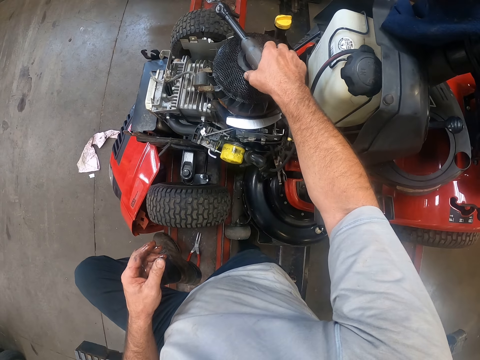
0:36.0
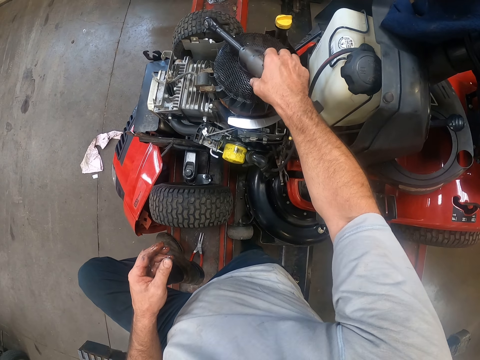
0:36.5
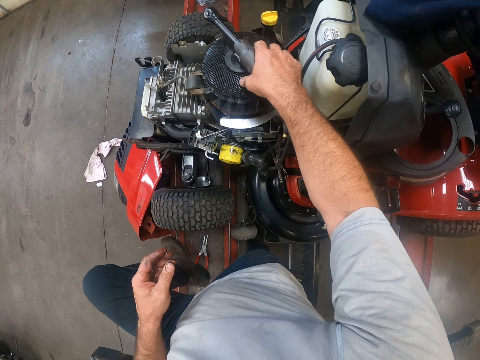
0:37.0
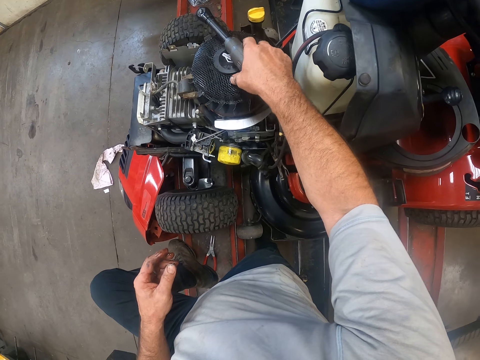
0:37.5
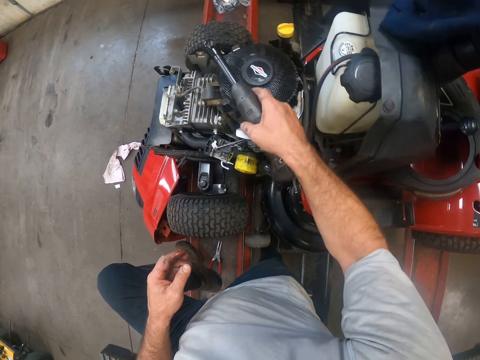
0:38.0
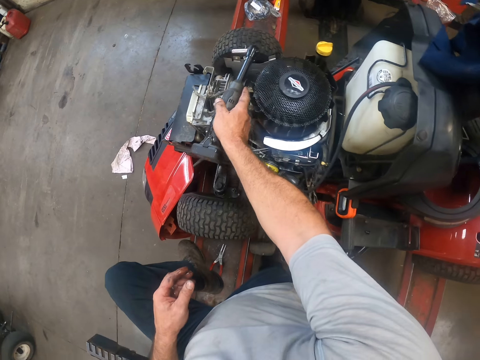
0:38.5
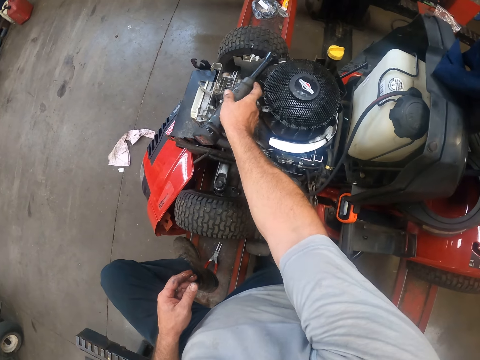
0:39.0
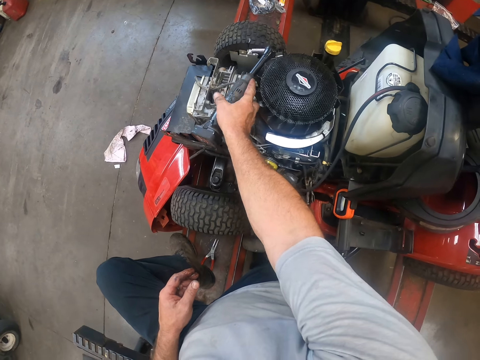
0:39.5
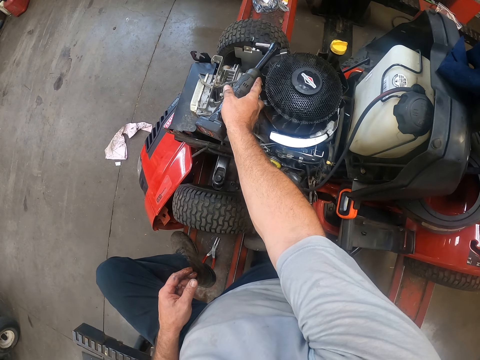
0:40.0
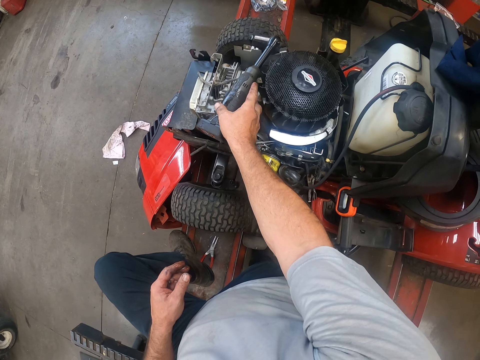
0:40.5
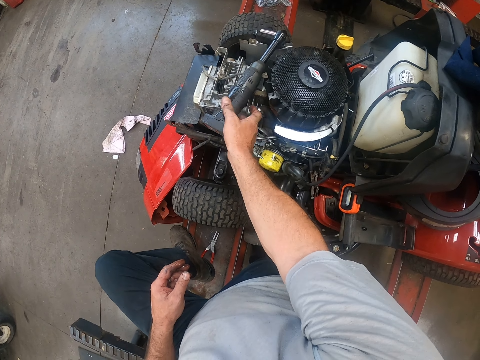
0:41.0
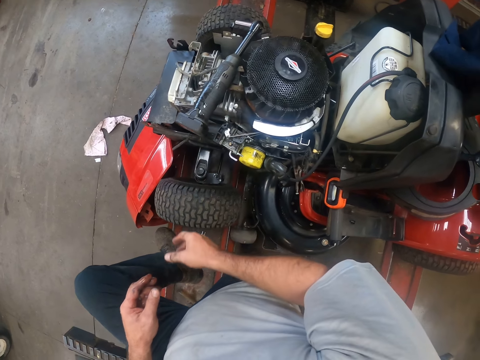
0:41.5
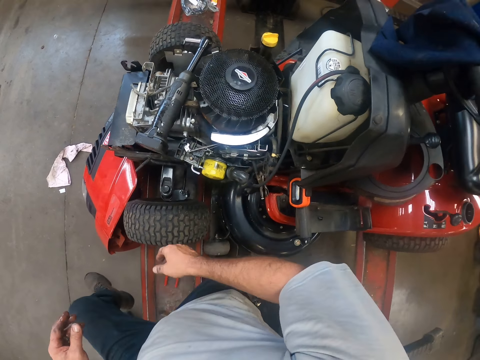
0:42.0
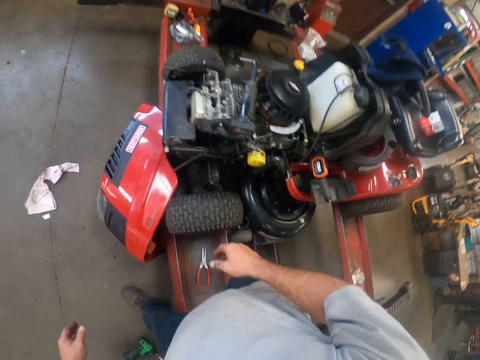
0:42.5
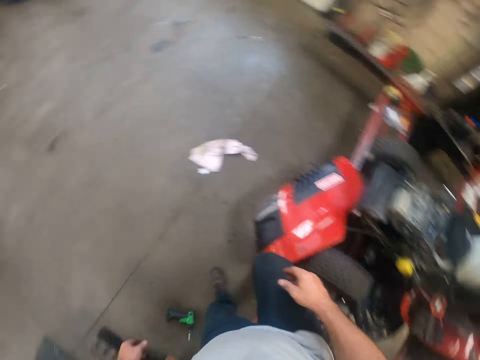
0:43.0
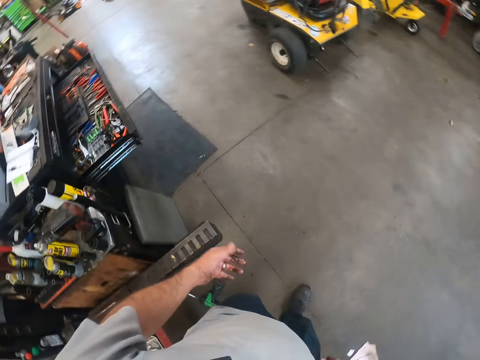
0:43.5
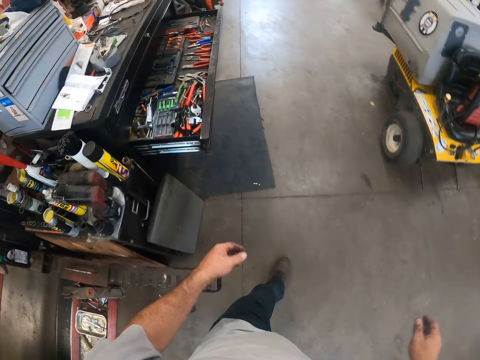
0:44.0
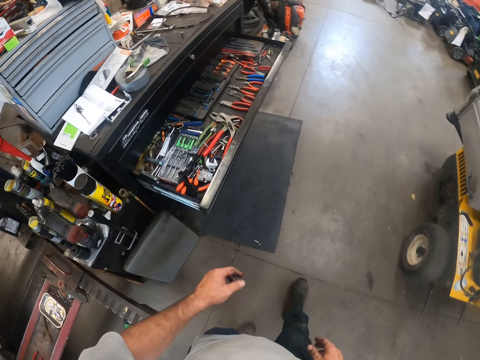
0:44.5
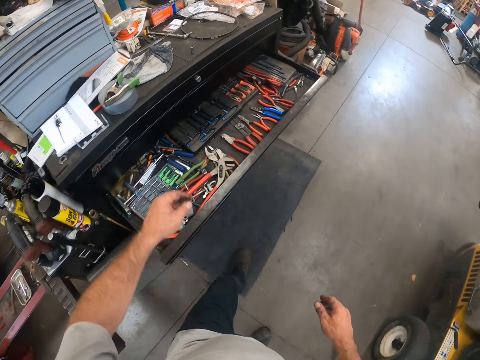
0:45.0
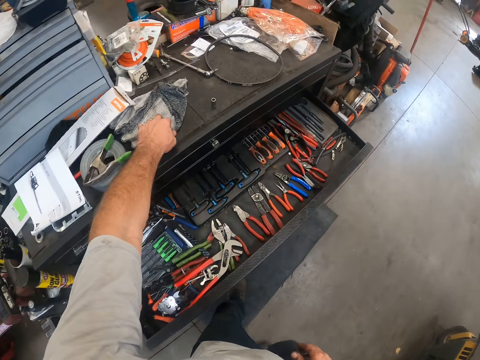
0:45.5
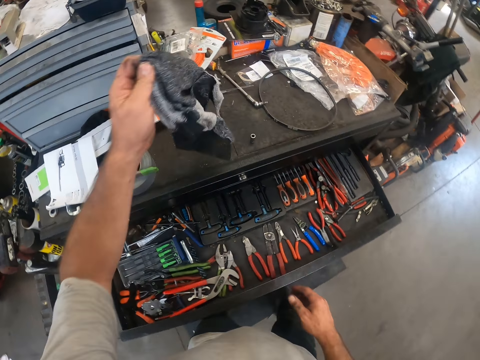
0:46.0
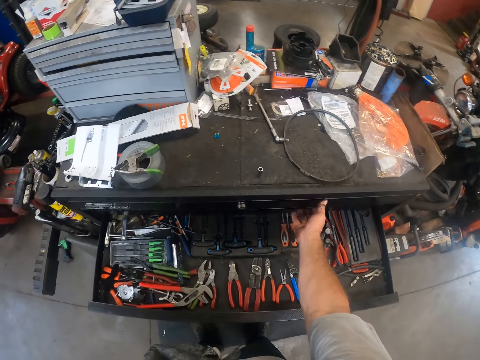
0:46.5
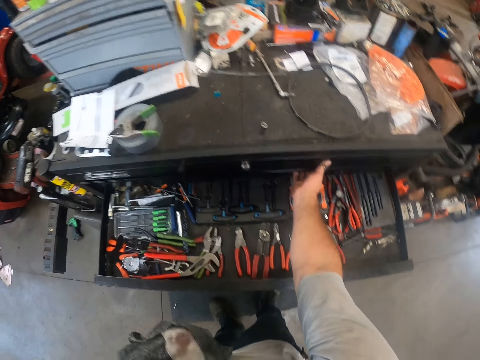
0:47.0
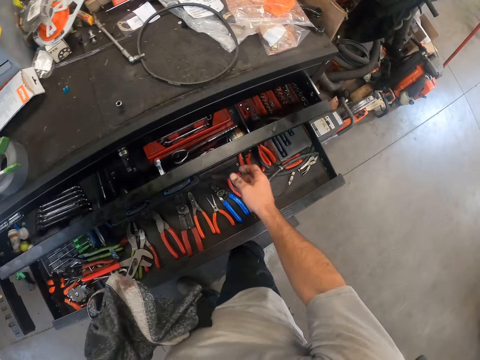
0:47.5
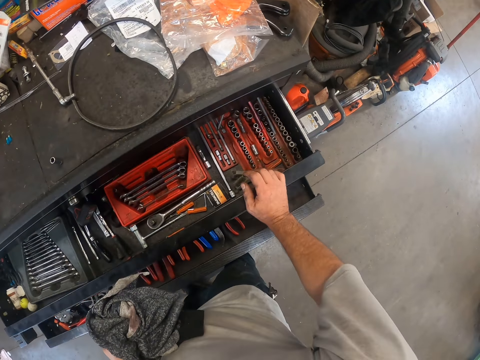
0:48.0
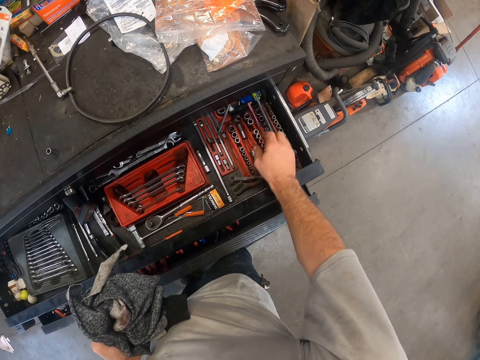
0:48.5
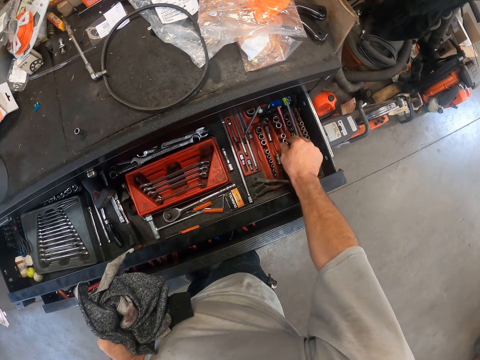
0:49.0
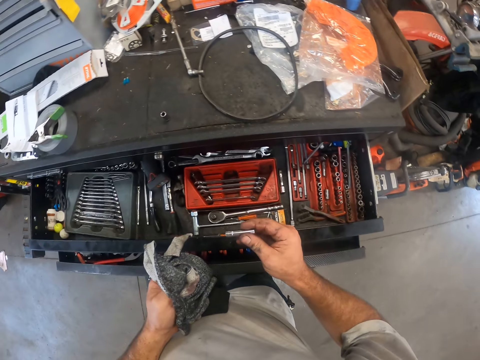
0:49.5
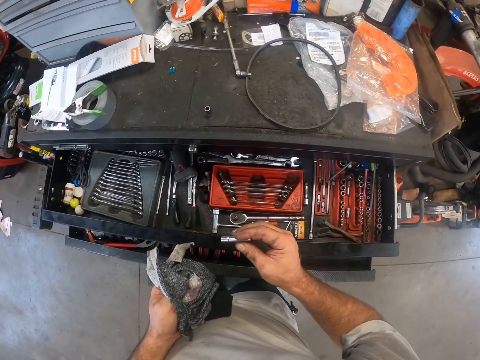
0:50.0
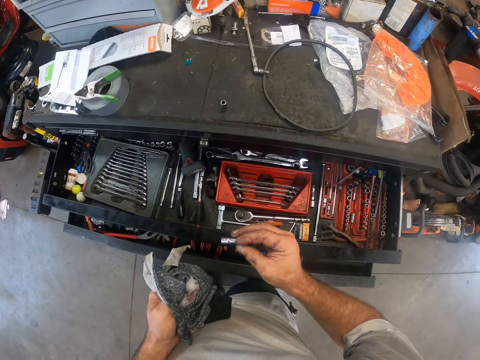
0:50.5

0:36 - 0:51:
The camera wearer moves the wrench. He carries the wrench. He puts the wrench on the engine. He moves his hand away from the engine. He walks towards a table. He turns his left hand. He picks a cloth from the table with his left hand. He pulls a drawer of the tool box with his right hand. He picks a wrench tube or socket from the drawer with his right hand.

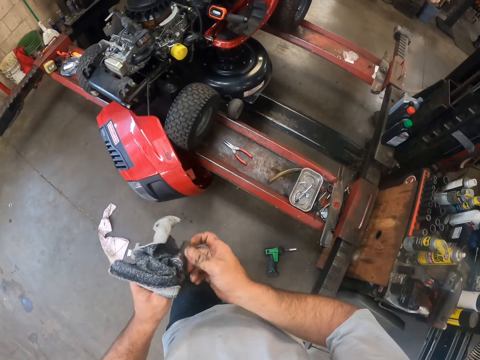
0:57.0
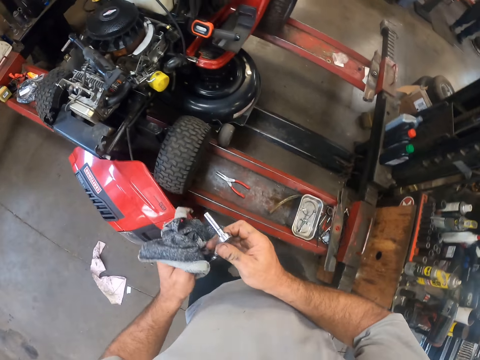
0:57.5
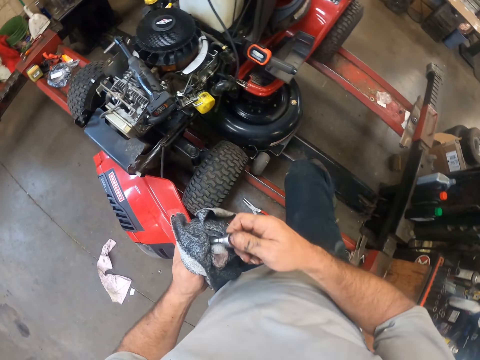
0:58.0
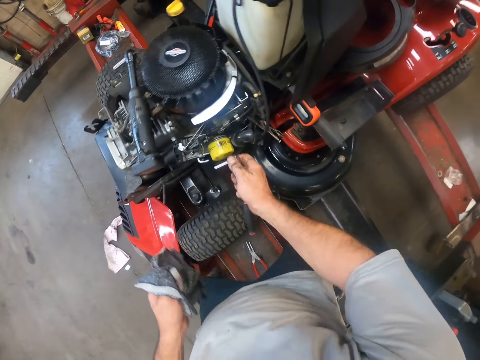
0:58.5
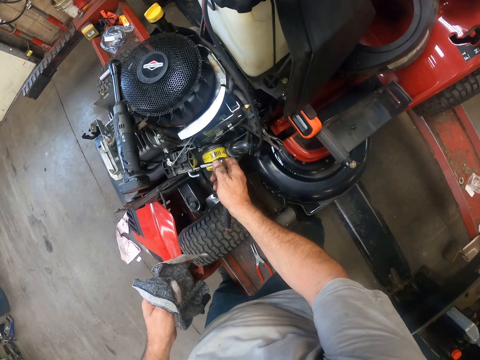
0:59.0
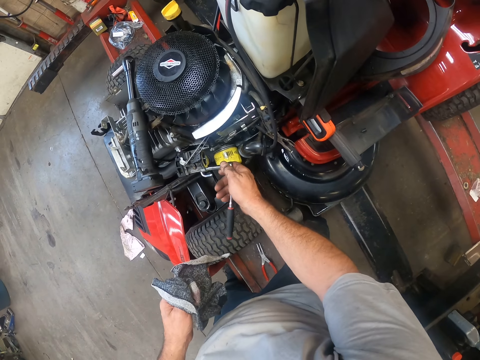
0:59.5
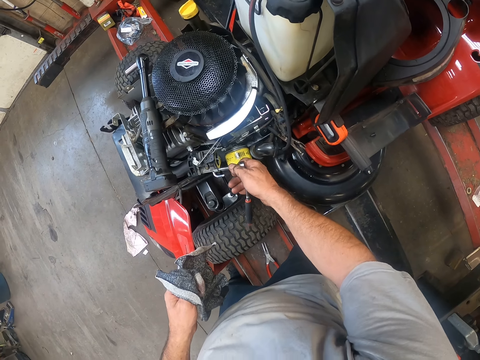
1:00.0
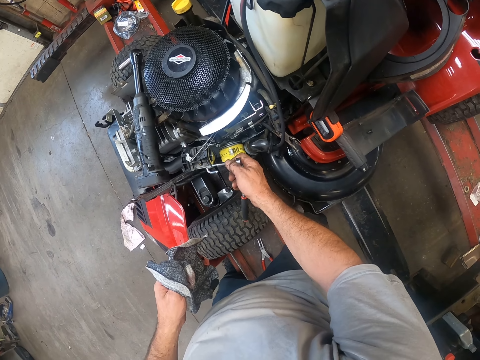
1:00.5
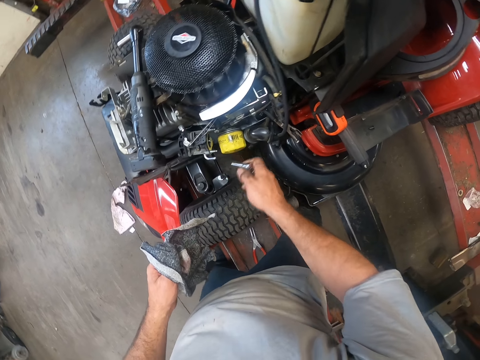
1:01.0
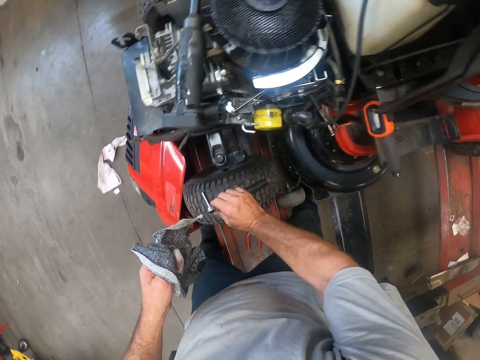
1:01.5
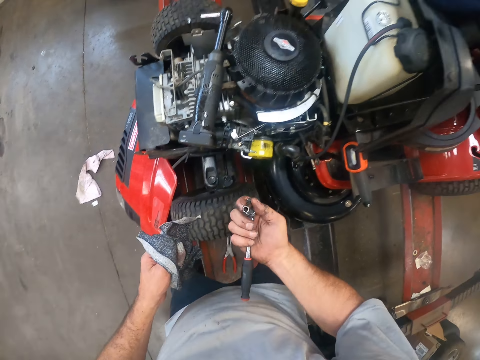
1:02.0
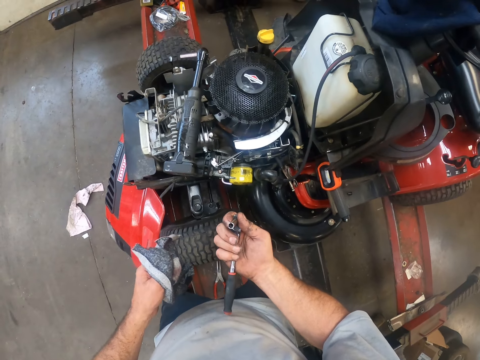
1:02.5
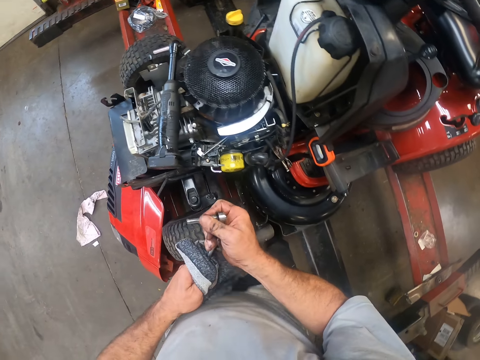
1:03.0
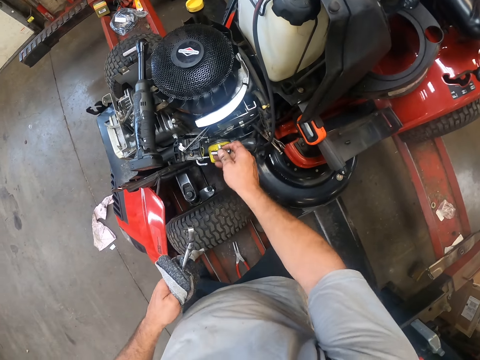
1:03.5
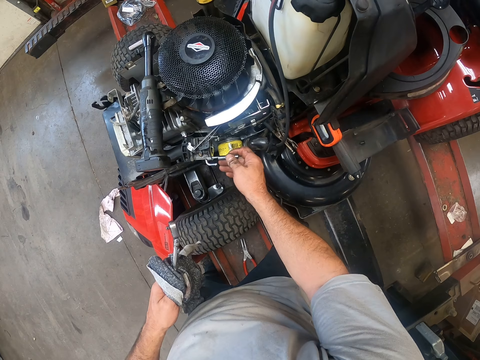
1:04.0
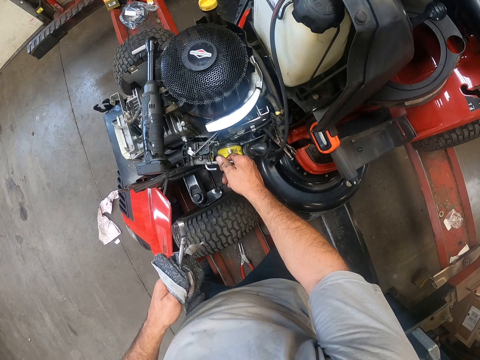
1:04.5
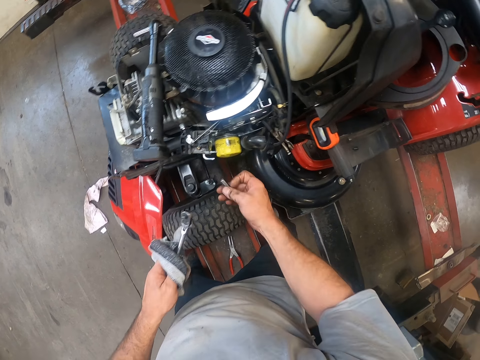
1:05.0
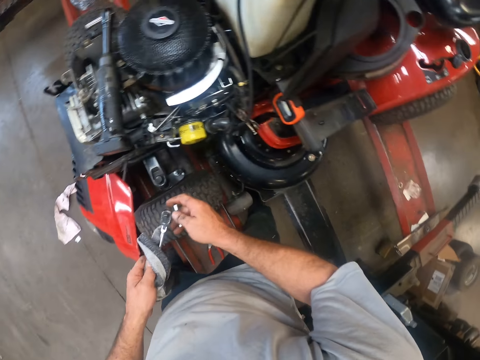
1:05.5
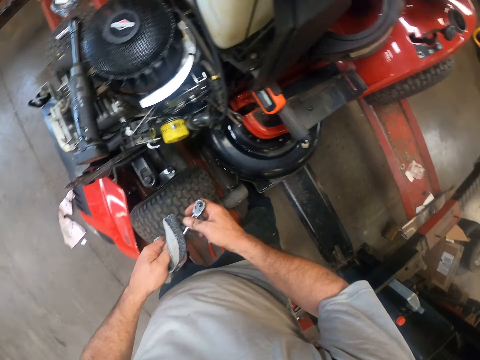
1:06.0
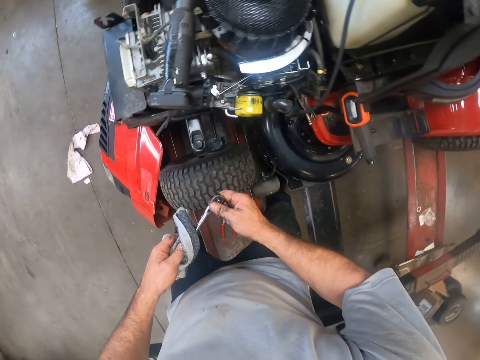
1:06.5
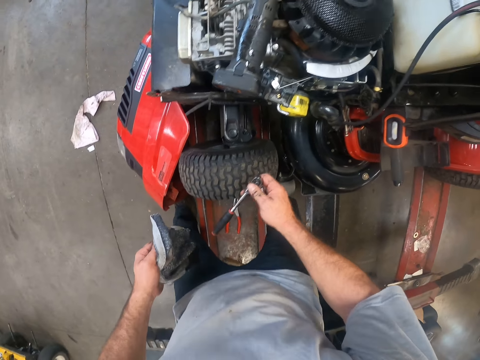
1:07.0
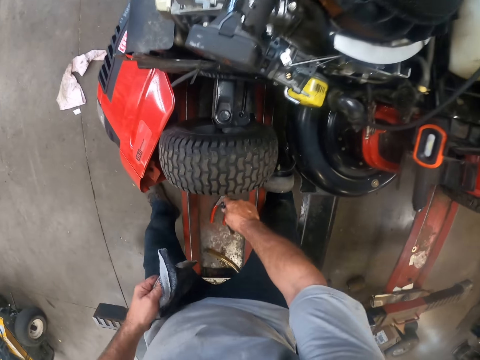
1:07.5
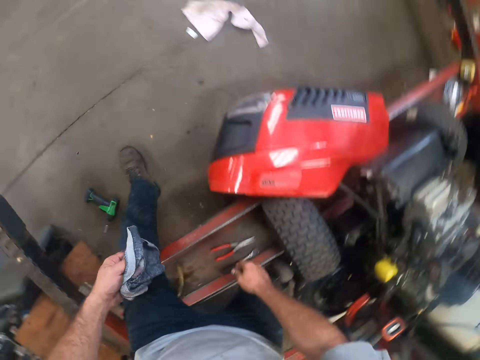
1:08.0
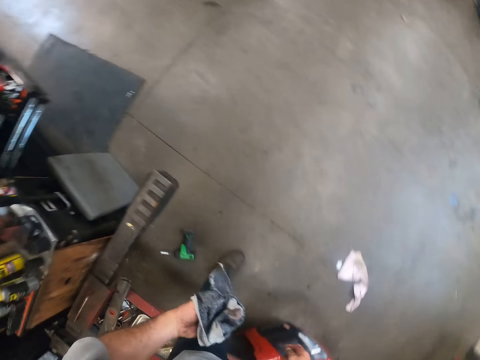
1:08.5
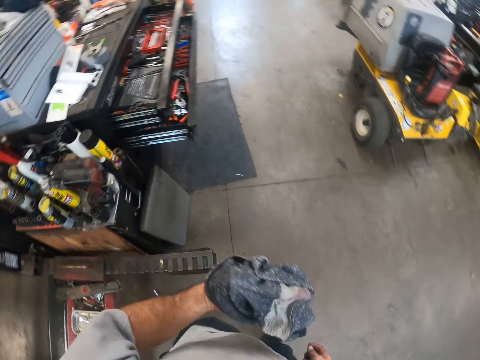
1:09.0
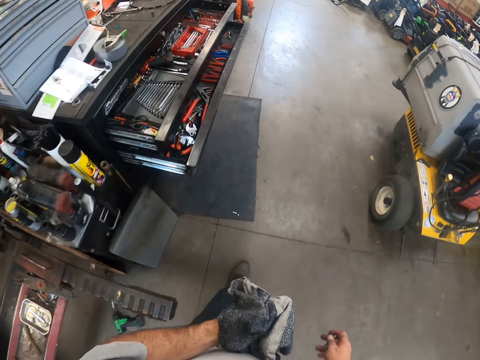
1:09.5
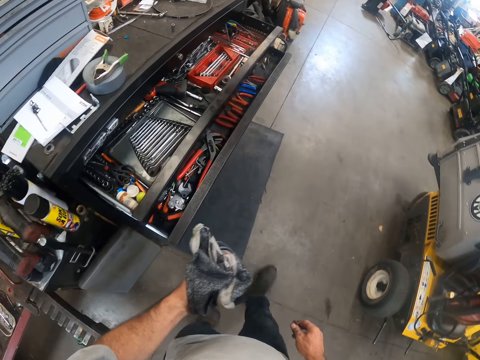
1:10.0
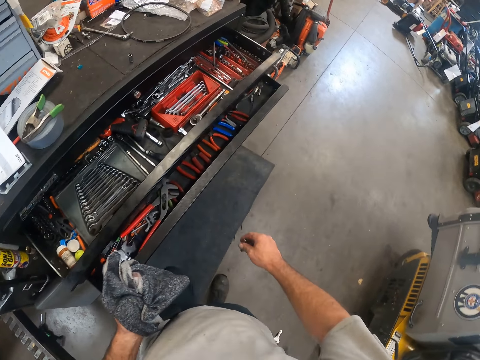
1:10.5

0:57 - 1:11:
The camera wearer holds the socket wrench. He rests his right leg on the other side of the vehicle. He places the wrench on a screw in the lawn mower with his right hand. He removes the wrench from the lawn mower. He puts the socket wrench on the tyre. He lifts the socket wrench. He holds the socket wrench with the other hand. He uncouples the wrench with his hands. He places the wrench tube on a screw in the lawn mower with his right hand. He moves the socket away from the engine. He passes the wrench from his left hand to his right hand. He holds the socket wrench with the other hand. He moves the socket wrench from the cloth. He drops the wrench on the rail with his right hand. He walks towards the table.
